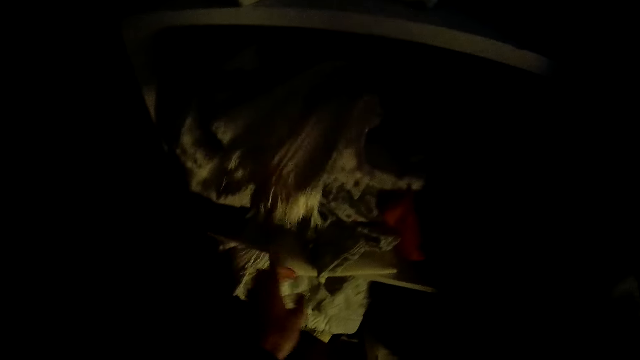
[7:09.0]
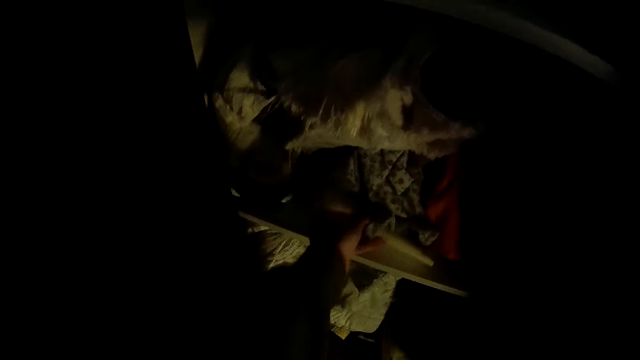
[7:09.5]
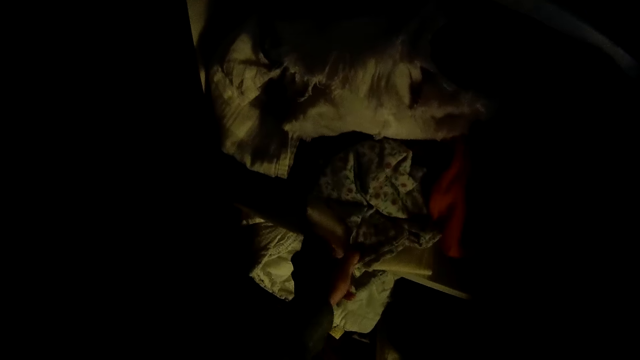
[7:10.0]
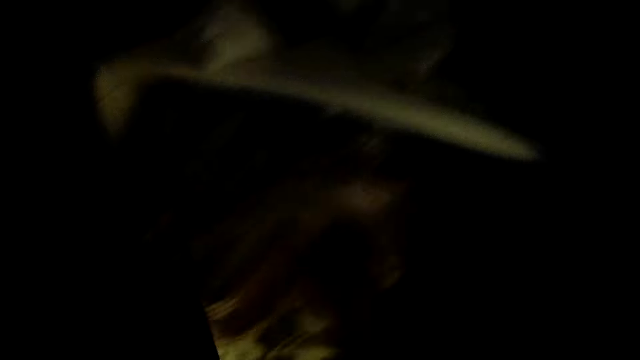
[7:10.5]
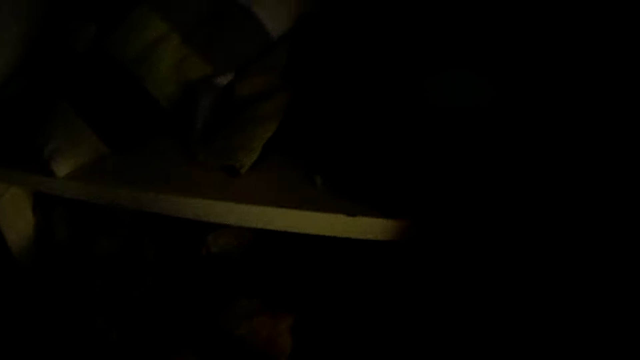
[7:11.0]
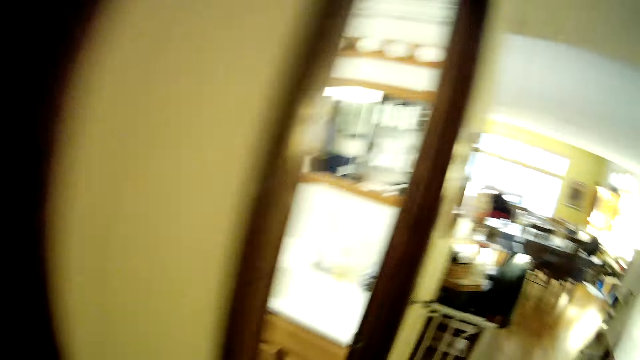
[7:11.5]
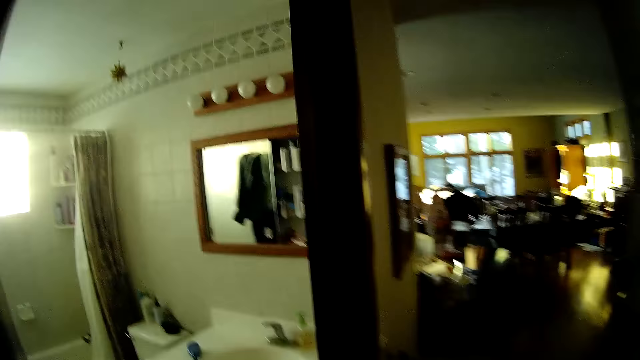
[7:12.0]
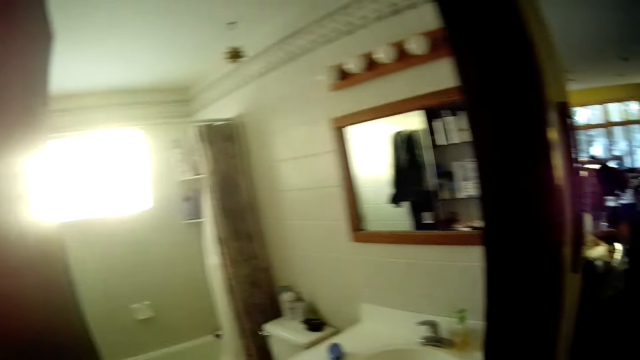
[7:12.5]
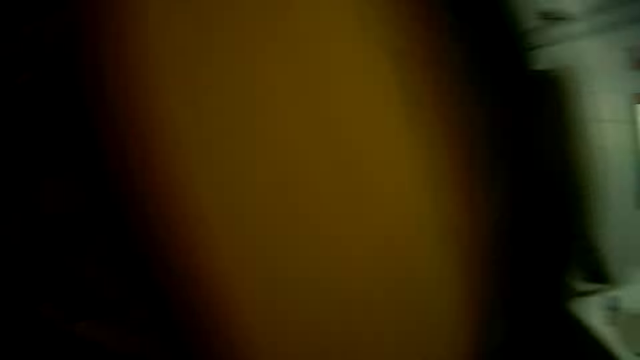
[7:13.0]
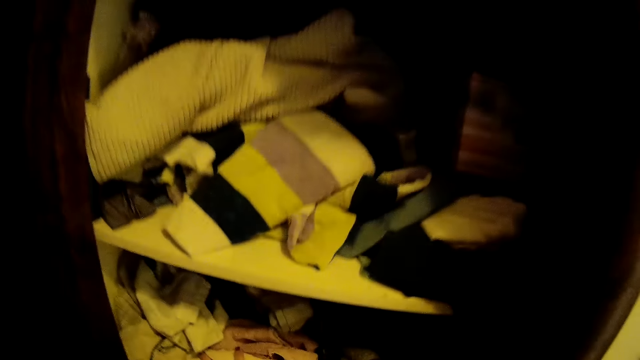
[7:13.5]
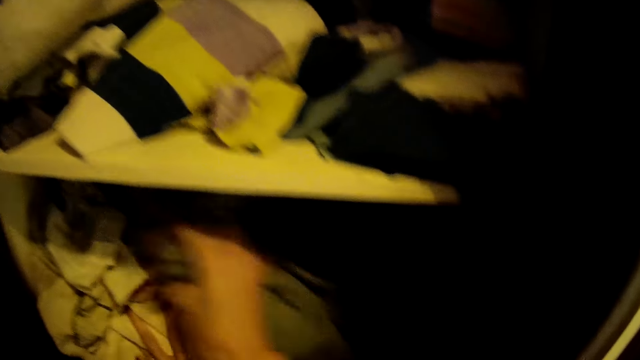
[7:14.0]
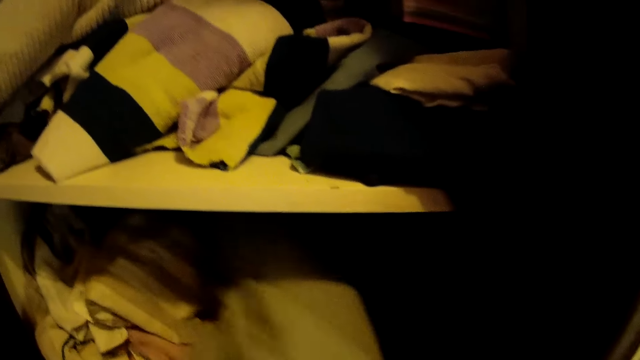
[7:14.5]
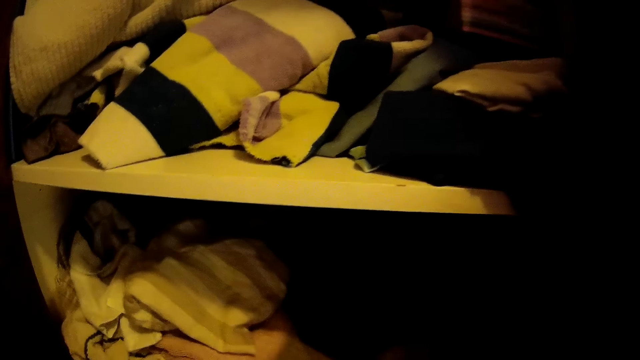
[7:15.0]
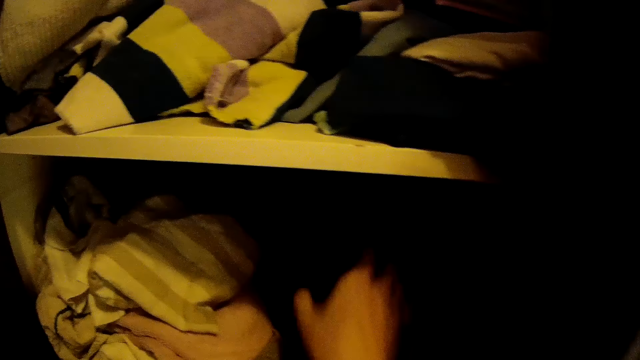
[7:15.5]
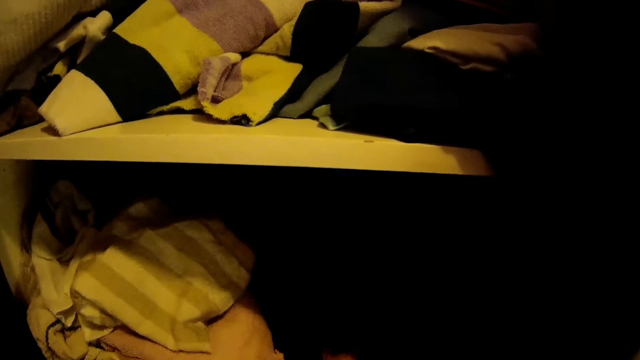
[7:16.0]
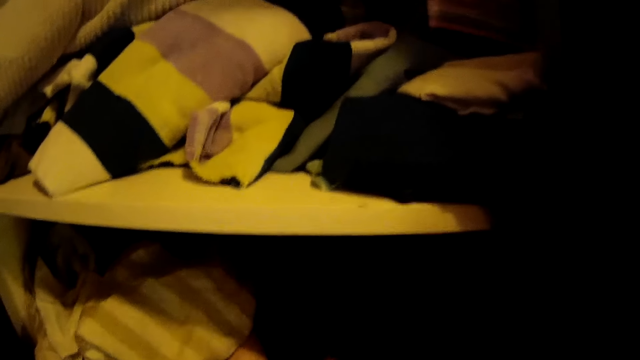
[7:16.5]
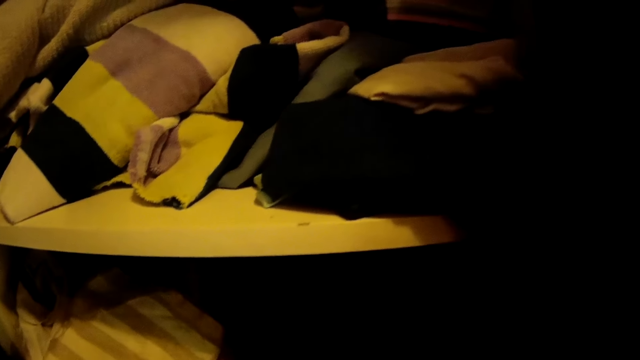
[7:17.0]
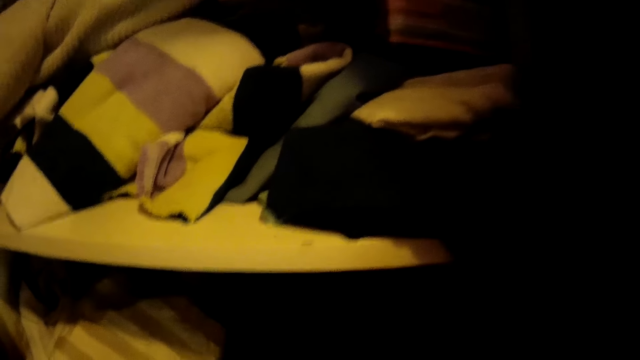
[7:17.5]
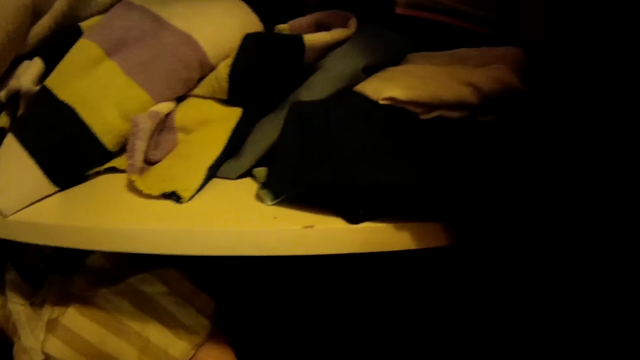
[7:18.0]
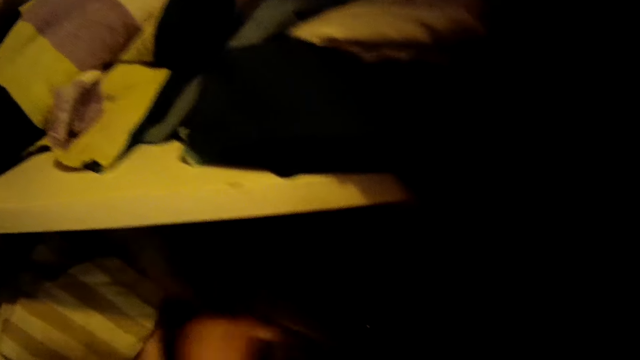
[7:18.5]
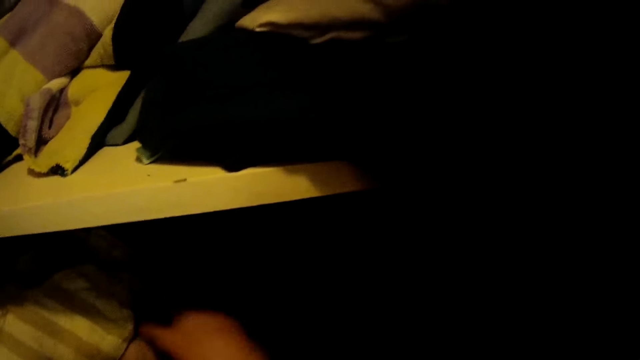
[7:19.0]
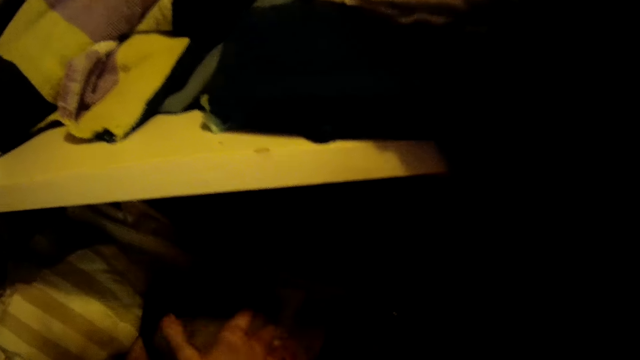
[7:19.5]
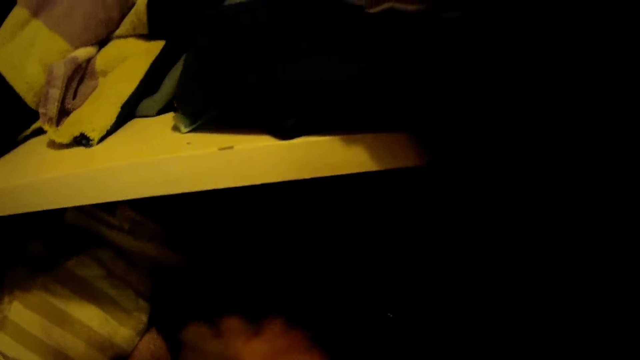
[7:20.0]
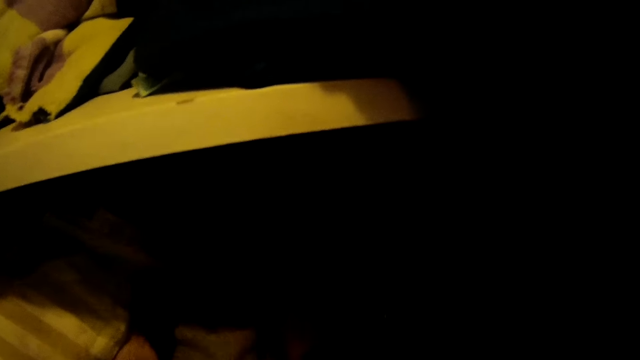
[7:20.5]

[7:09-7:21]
The camera wearer places his hand in the wardrobe. He moves towards the bathroom. He walks in the room. He spits in the bathroom. He arranges the clothes in the wardrobe. He places his hand in the wardrobe.

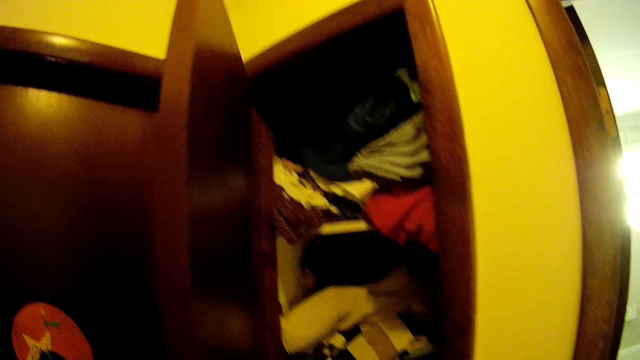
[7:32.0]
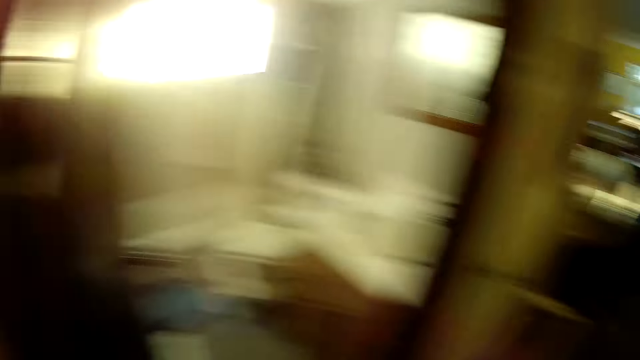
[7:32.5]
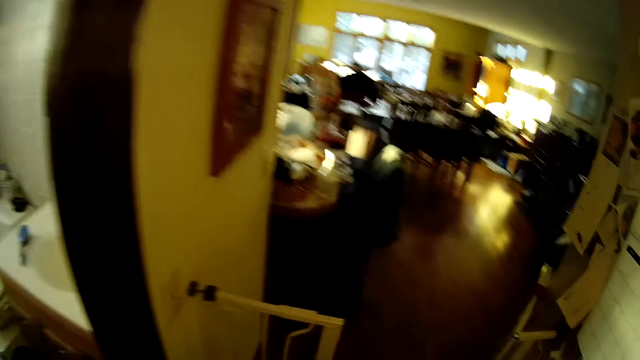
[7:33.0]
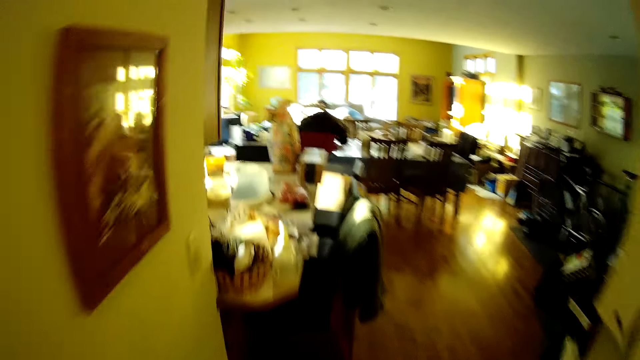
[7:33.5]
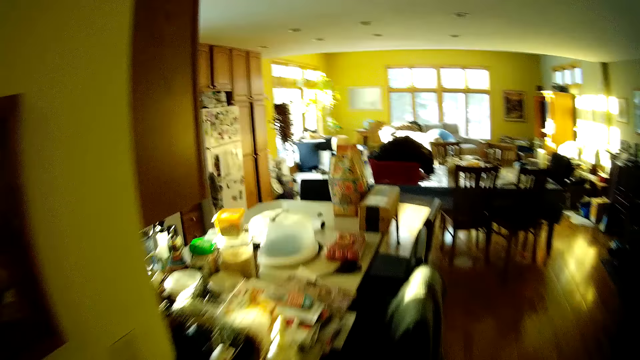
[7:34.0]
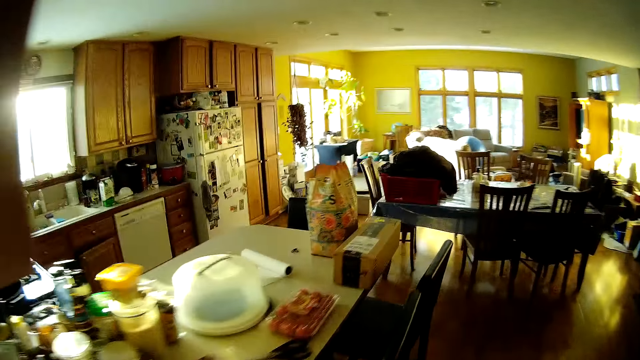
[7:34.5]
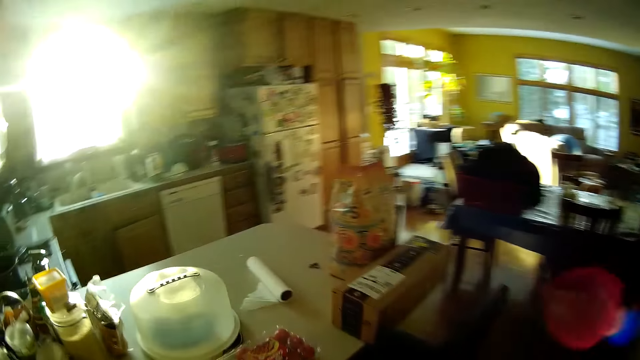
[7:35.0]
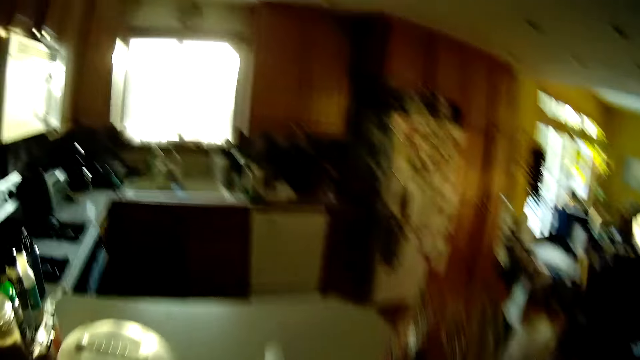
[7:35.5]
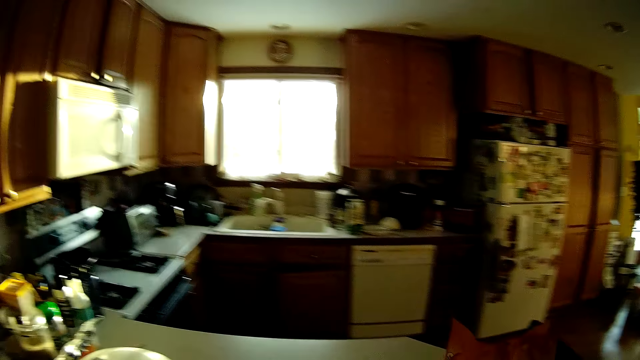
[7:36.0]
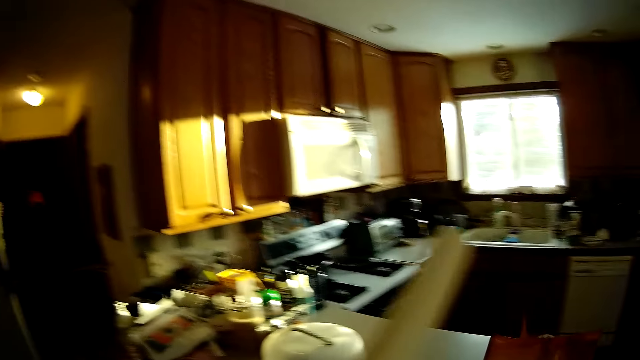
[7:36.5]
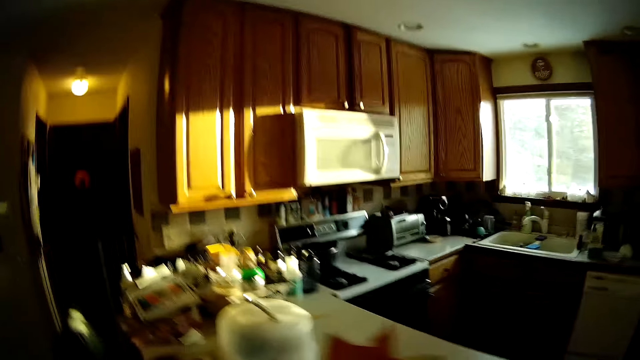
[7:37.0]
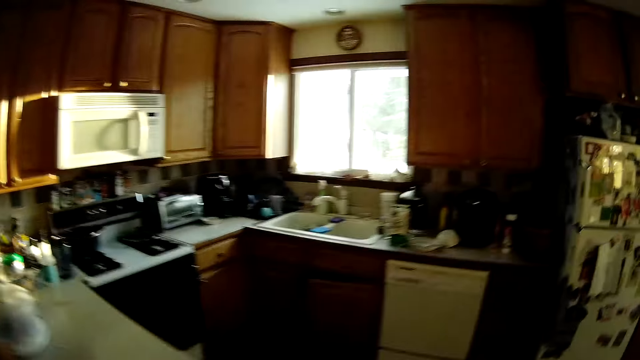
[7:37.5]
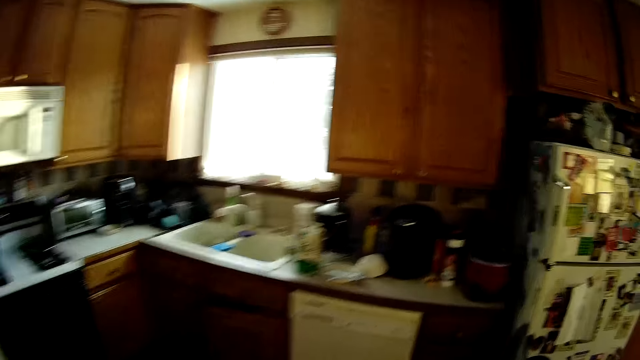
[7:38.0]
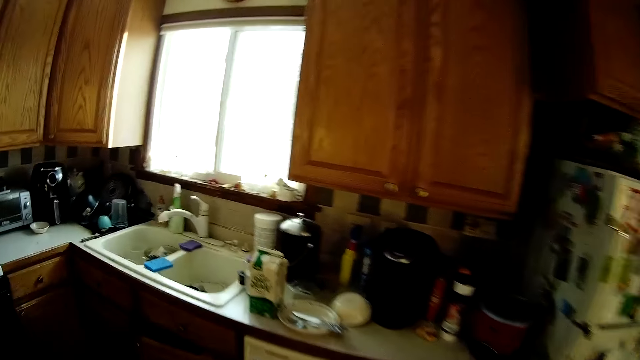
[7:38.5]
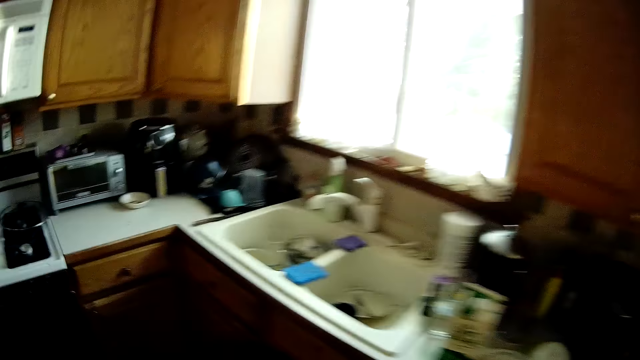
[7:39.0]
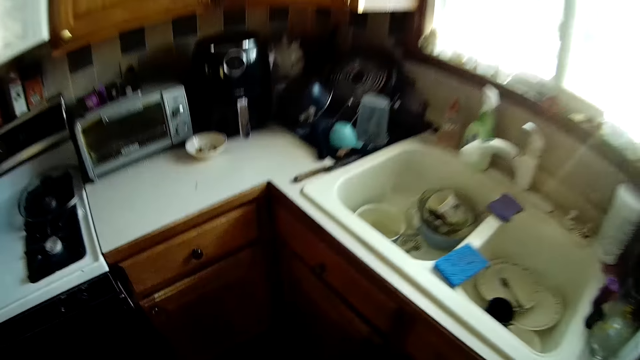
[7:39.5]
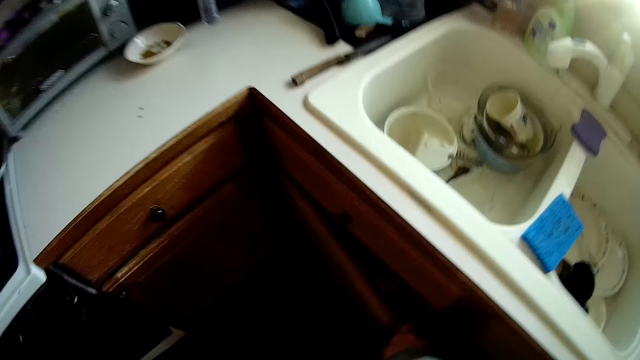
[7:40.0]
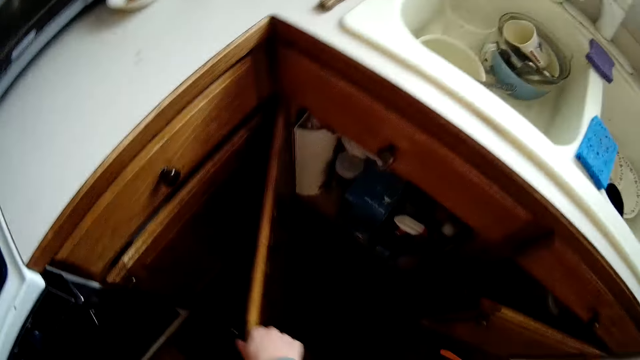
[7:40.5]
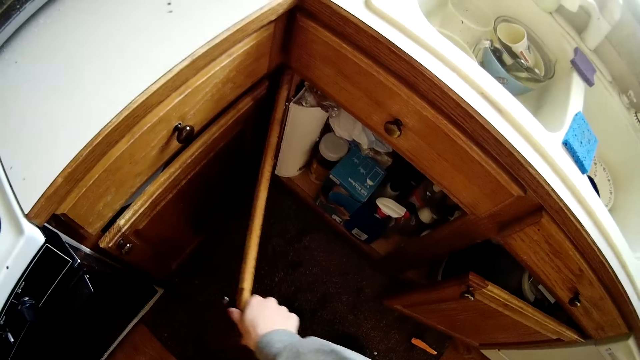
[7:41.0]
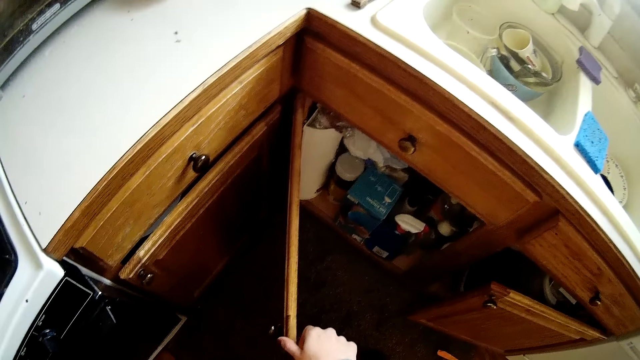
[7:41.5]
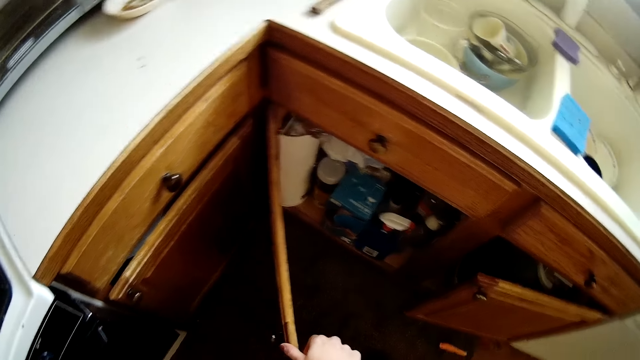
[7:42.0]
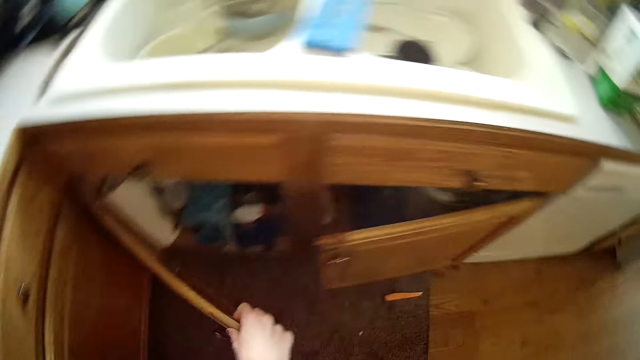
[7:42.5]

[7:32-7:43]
The camera wearer closes the wardrobe. They walk in the room. They pick up a paper towel on a table. They open a cabinet door under a sink. They close the cabinet.
